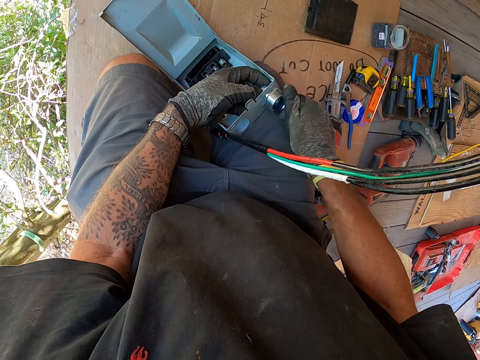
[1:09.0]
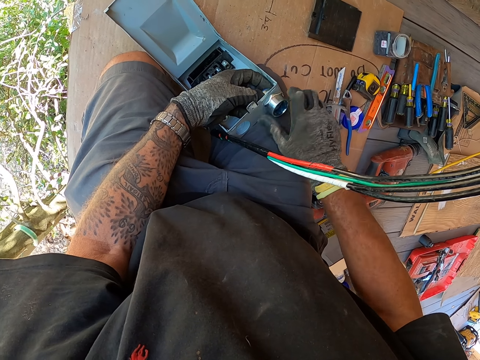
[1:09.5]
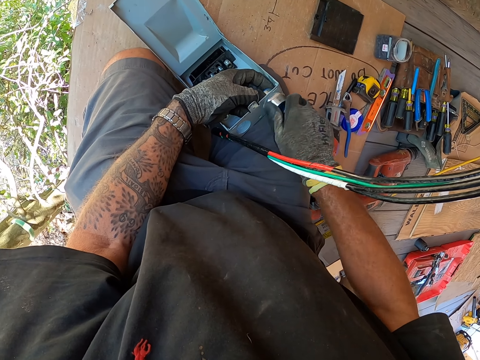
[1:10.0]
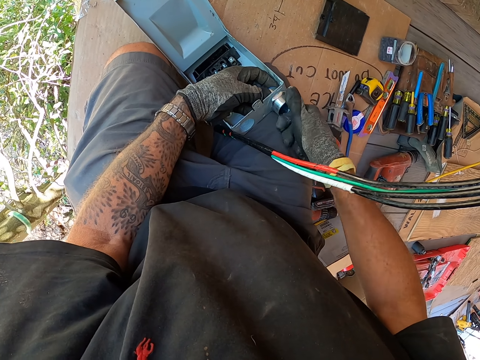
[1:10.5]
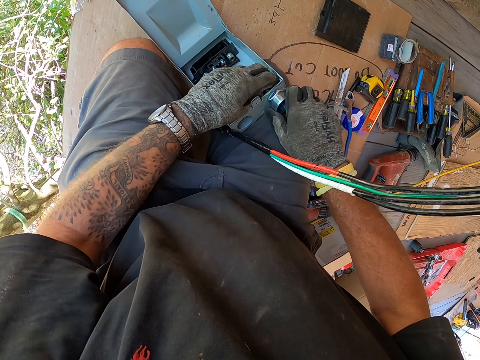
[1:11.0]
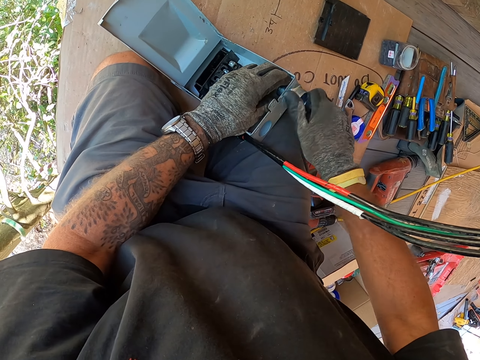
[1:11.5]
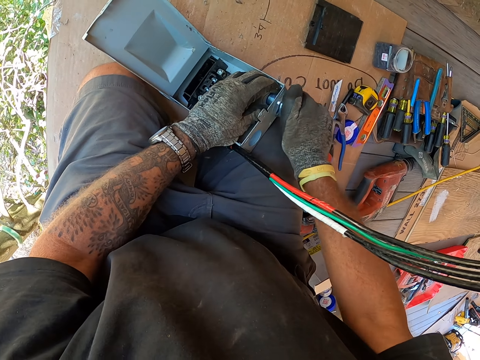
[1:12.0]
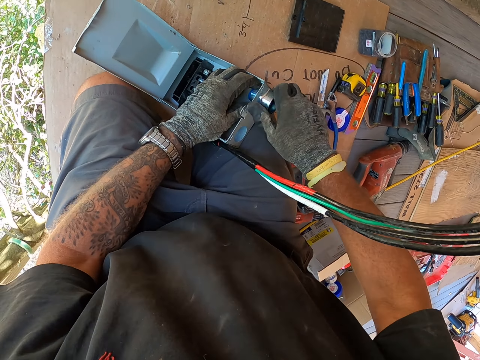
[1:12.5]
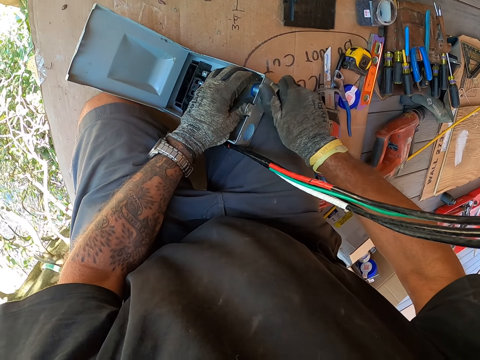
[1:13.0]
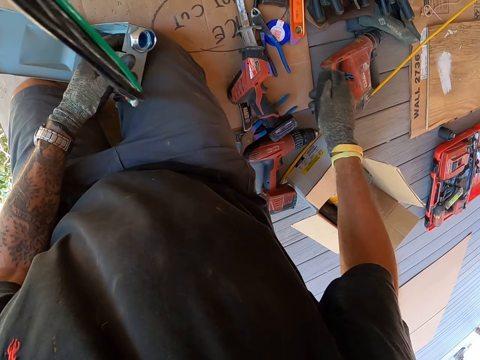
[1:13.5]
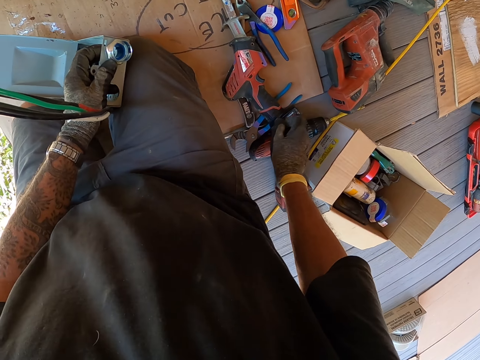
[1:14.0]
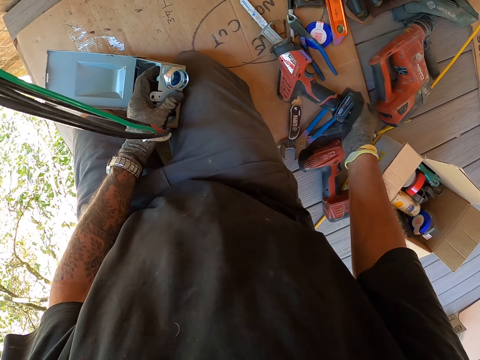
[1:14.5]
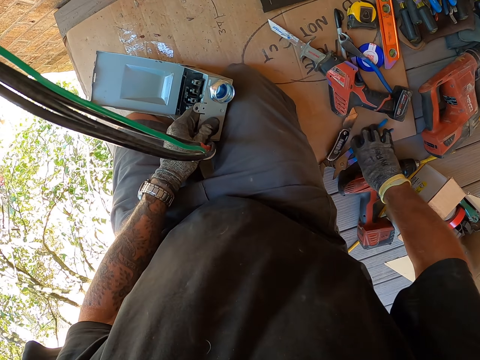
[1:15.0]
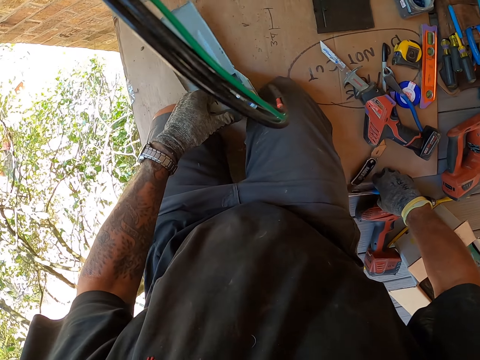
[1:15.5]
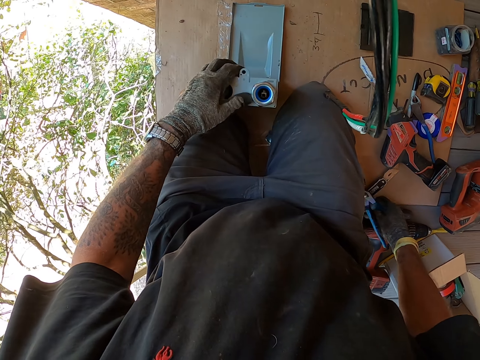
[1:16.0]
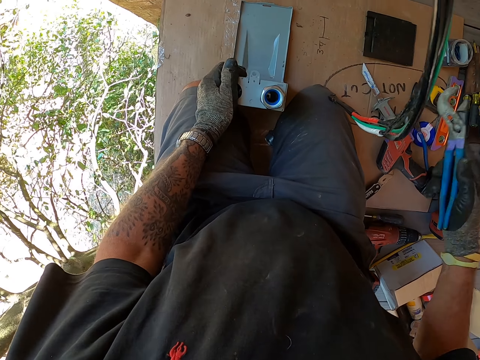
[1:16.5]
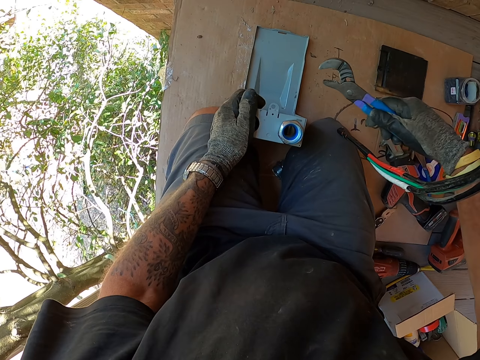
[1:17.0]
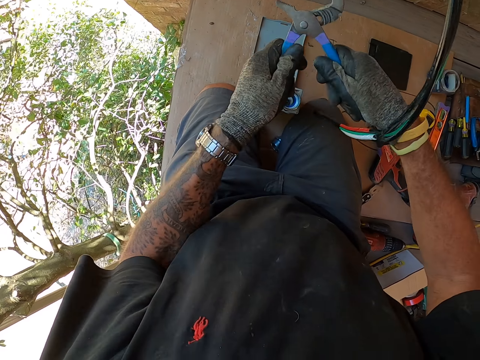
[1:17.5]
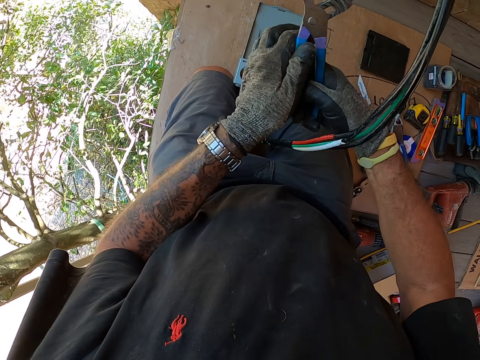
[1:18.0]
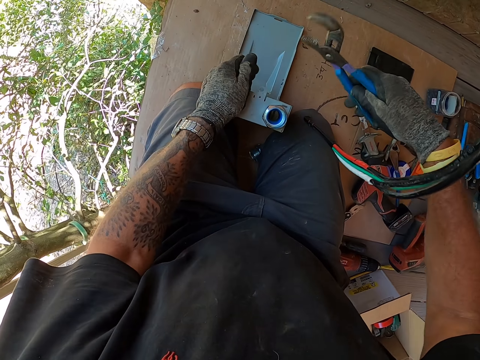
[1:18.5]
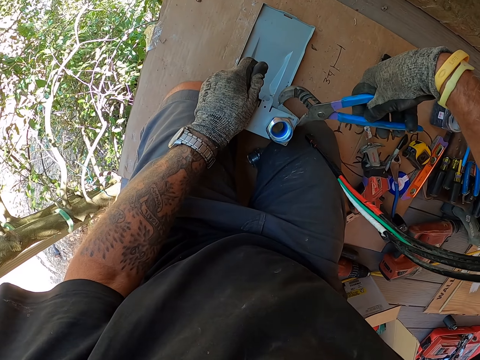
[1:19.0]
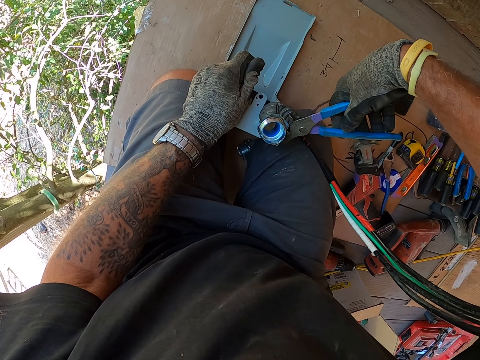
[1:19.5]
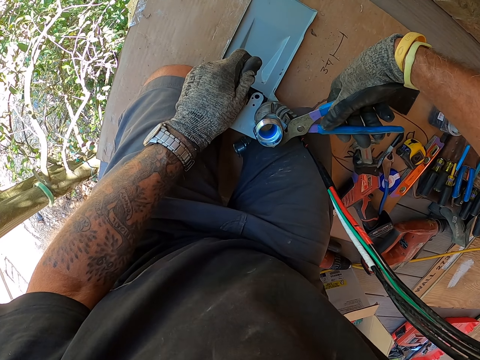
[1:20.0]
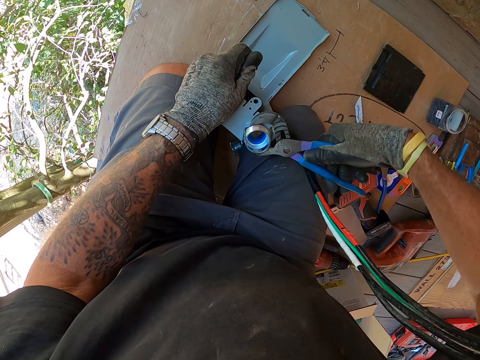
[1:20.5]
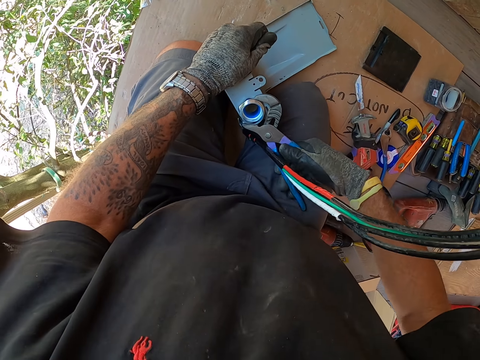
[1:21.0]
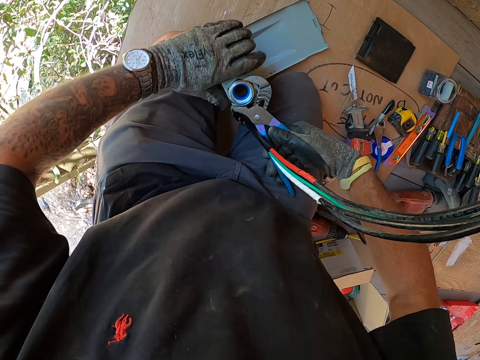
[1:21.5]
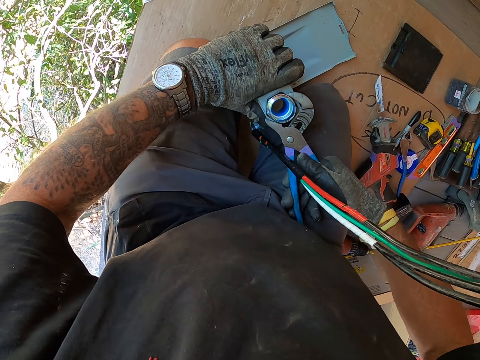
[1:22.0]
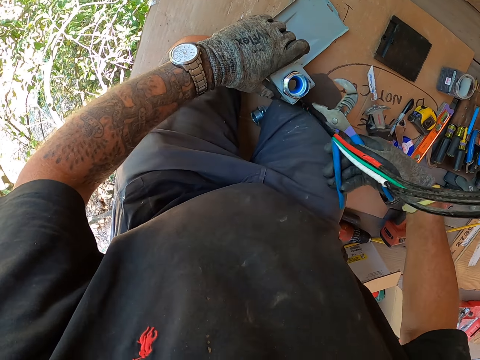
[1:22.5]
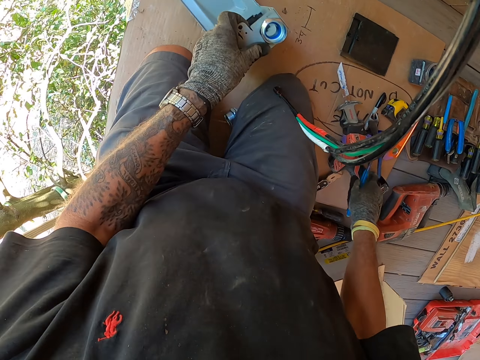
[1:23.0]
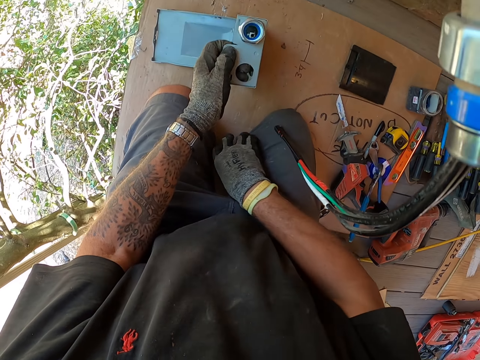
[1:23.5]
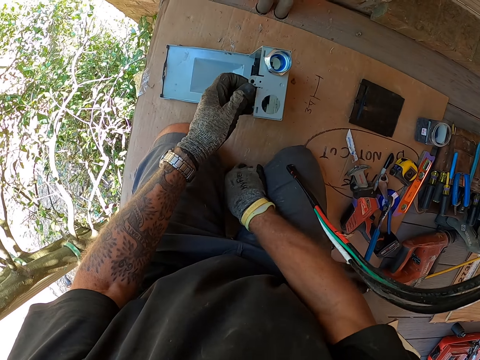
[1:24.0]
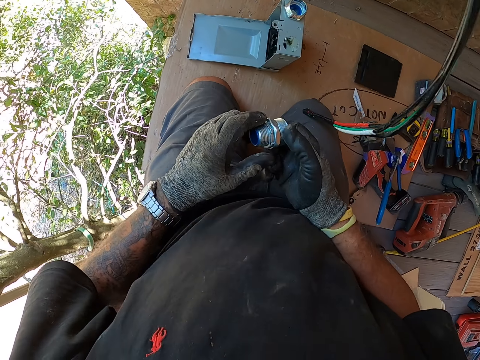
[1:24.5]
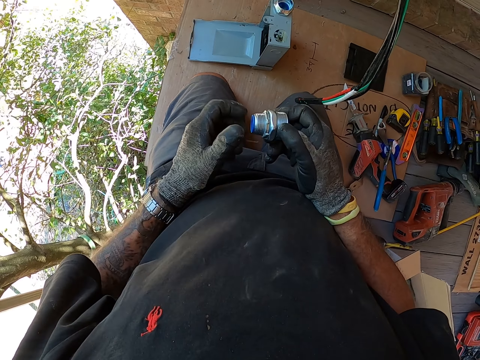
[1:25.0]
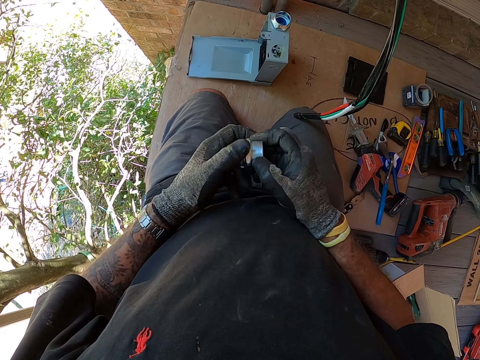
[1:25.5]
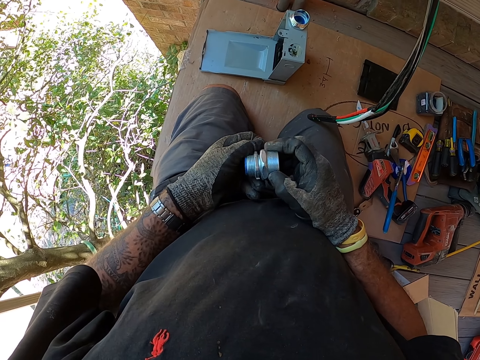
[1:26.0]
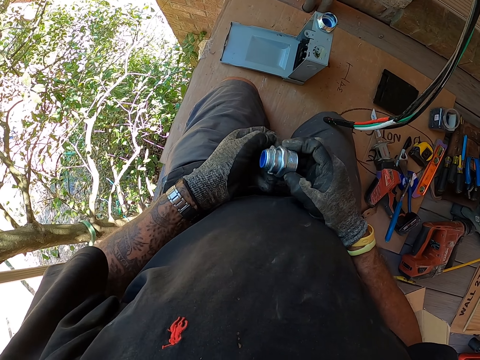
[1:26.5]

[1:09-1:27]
The camera wearer moves something on the carton. They pick the pliers on the carton. They hold a box on the carton. They stretch the pliers. They hold the box on the carton. They tighten the piece of metal or bolts in the box with the pliers. They turn the box on the carton. They put the pliers on the carton. They pick a piece of metal on the carton. They remove a nut on the piece of metal. They take the bolts.

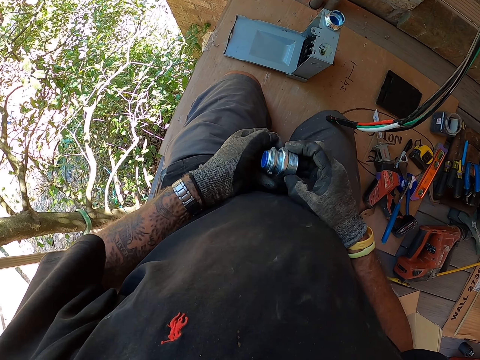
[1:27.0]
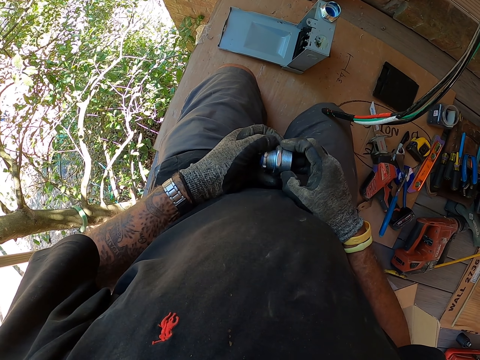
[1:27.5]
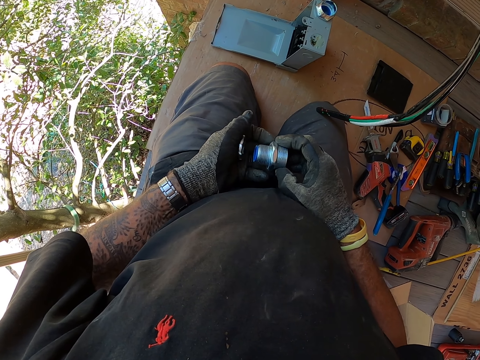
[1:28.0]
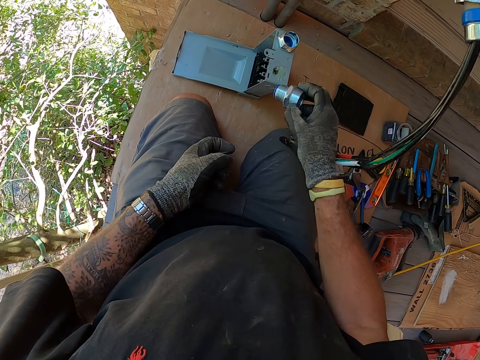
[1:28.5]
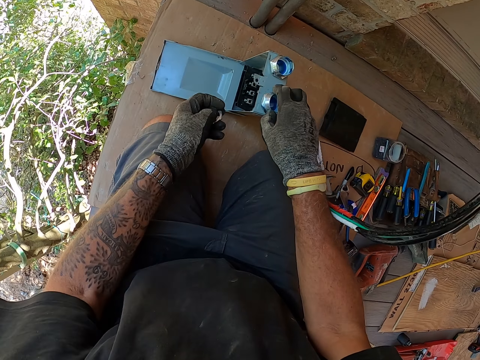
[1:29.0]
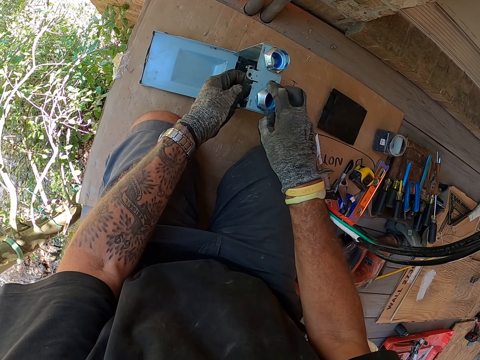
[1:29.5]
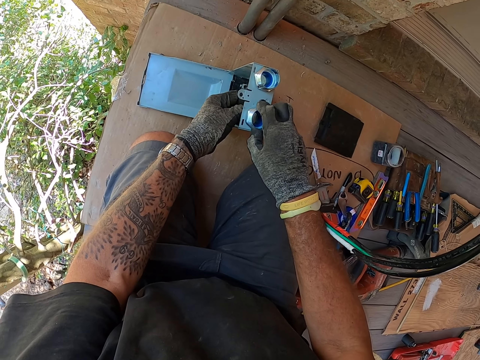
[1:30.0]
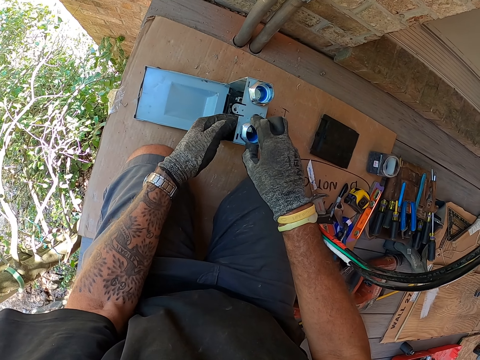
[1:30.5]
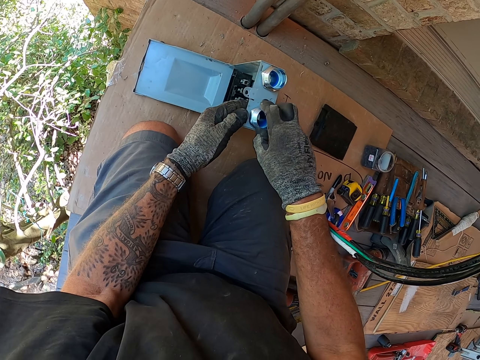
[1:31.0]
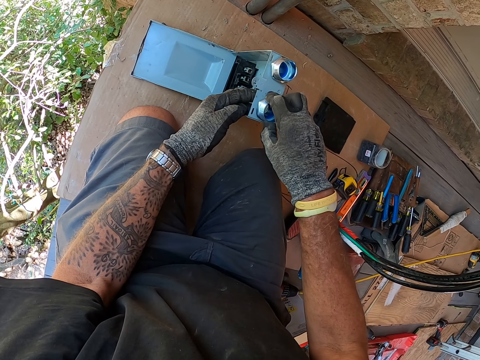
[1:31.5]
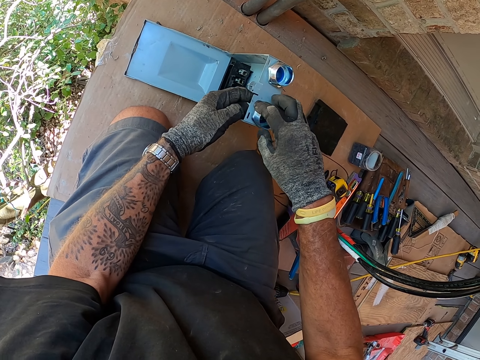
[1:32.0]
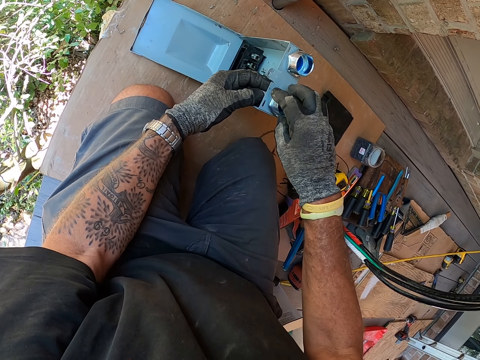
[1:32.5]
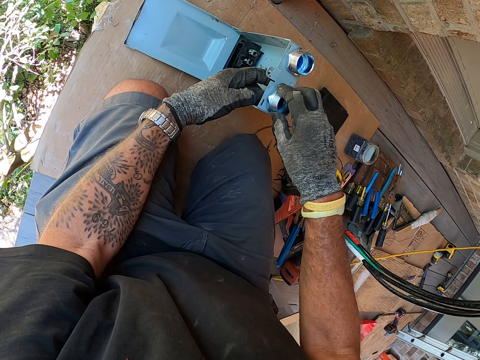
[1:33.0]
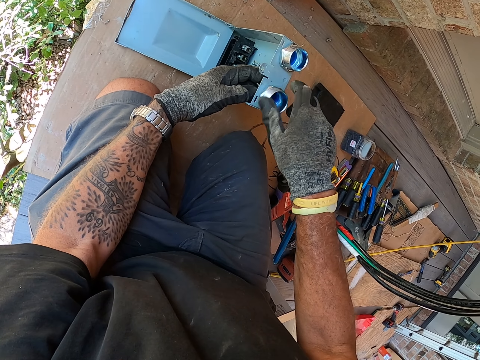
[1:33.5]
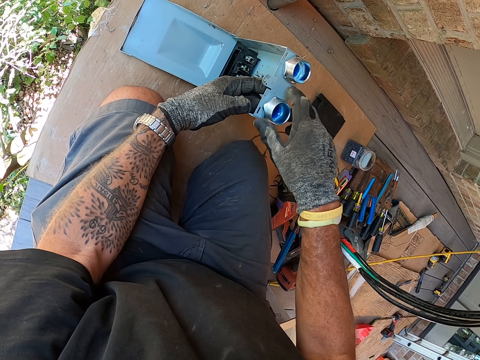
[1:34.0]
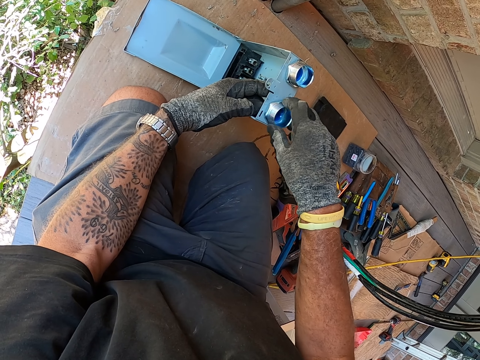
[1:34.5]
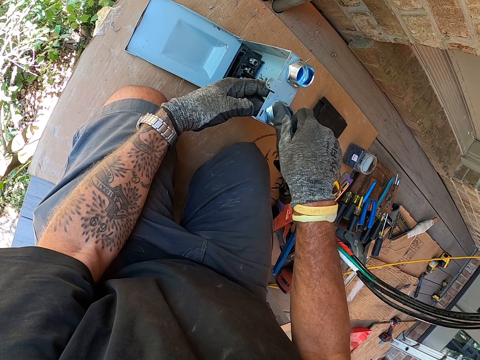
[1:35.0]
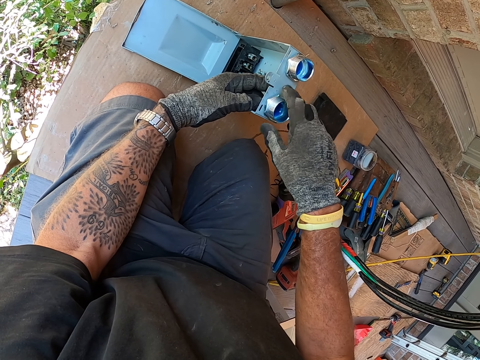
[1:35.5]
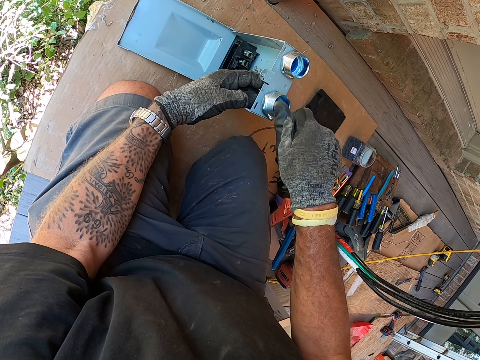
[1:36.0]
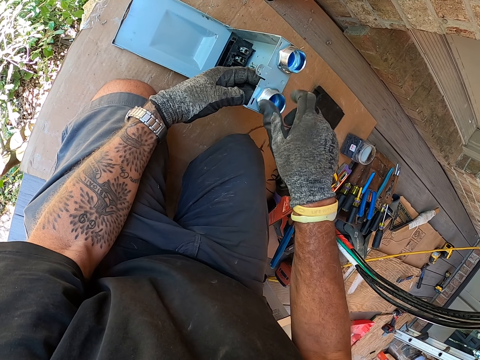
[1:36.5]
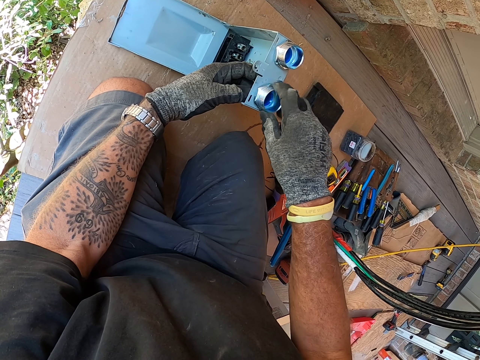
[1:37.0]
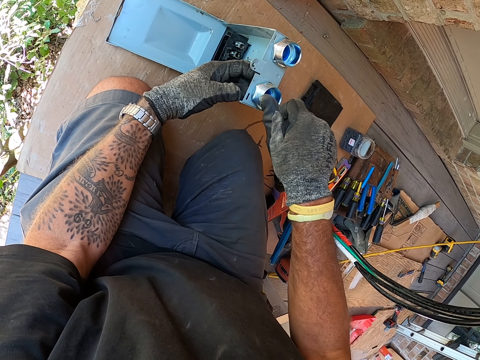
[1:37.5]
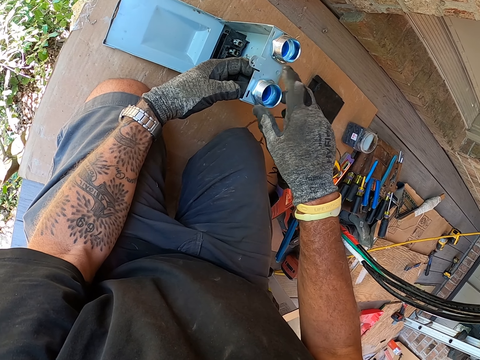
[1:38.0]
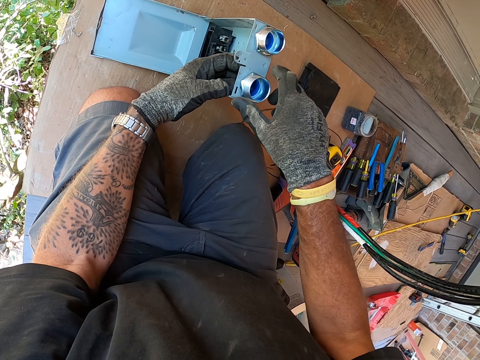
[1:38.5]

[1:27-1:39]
The camera wearer puts the piece of metal in a box. They fix the piece of metal in the box. They tighten the bolts on the meter box.
